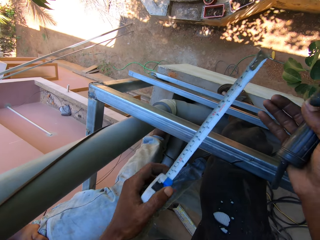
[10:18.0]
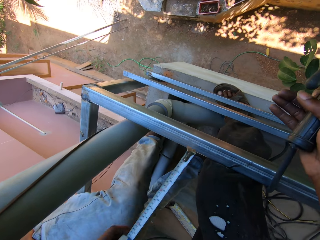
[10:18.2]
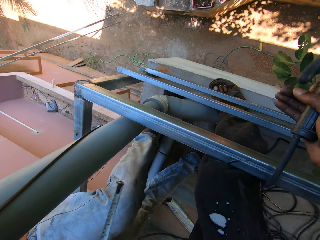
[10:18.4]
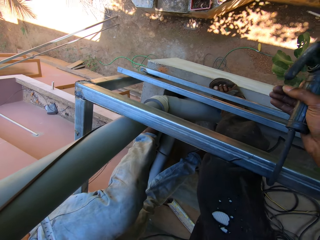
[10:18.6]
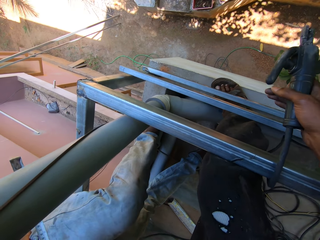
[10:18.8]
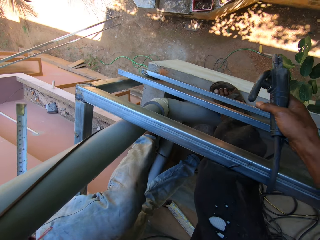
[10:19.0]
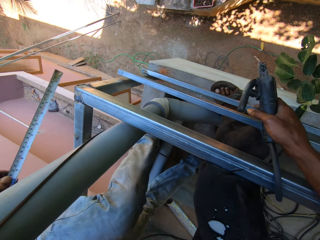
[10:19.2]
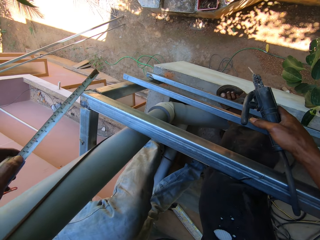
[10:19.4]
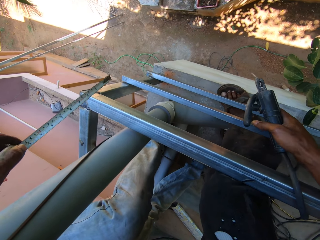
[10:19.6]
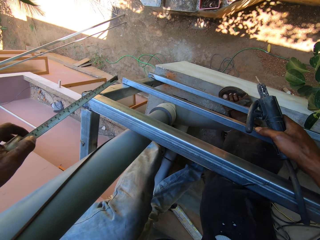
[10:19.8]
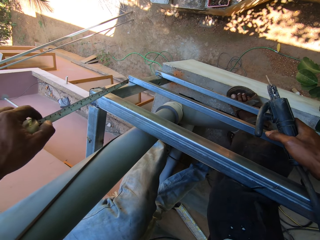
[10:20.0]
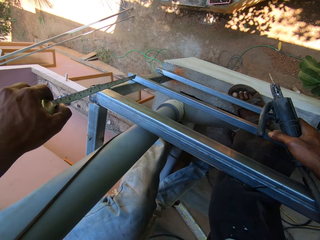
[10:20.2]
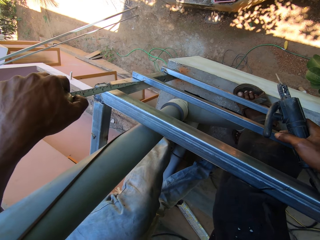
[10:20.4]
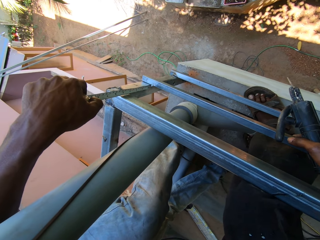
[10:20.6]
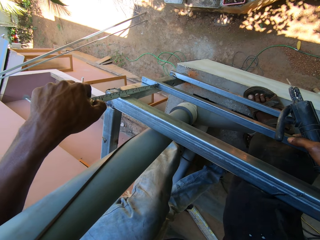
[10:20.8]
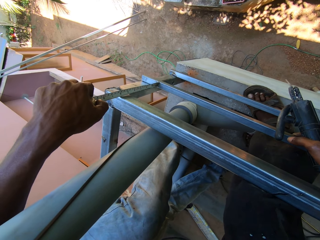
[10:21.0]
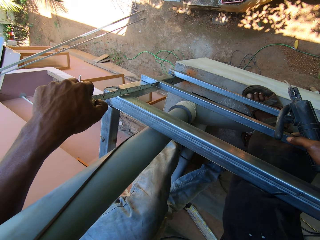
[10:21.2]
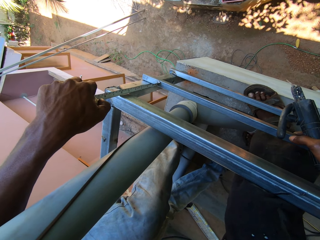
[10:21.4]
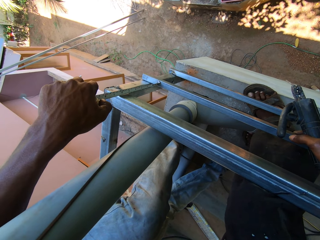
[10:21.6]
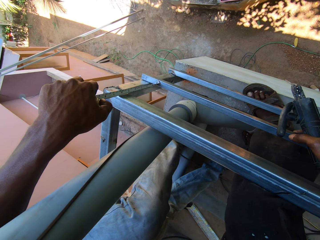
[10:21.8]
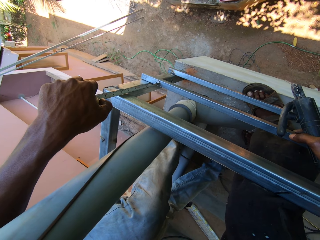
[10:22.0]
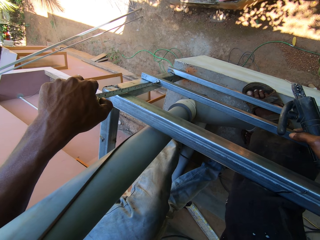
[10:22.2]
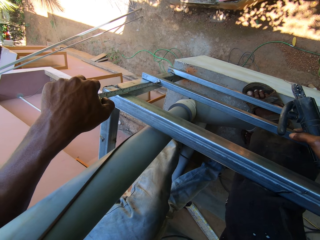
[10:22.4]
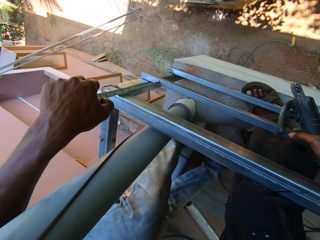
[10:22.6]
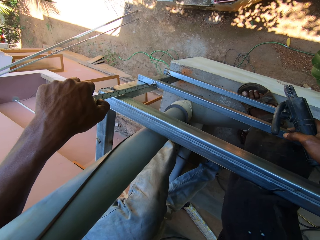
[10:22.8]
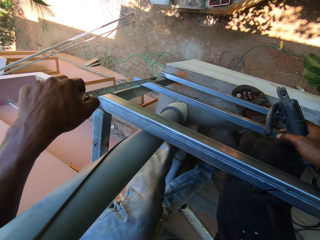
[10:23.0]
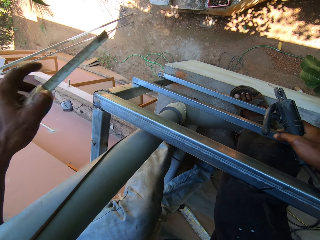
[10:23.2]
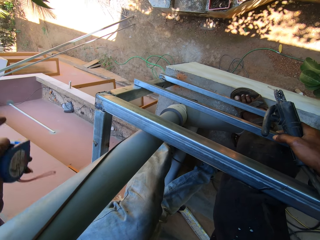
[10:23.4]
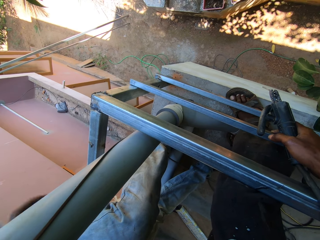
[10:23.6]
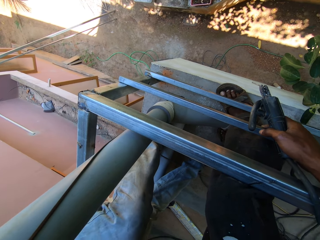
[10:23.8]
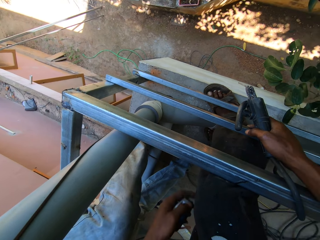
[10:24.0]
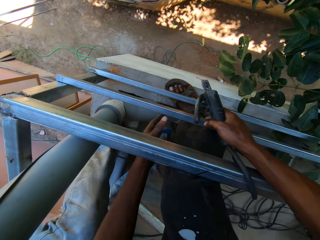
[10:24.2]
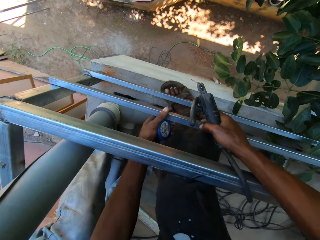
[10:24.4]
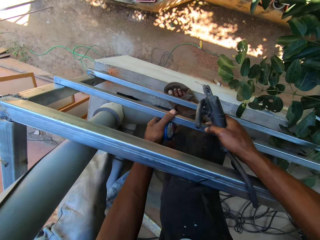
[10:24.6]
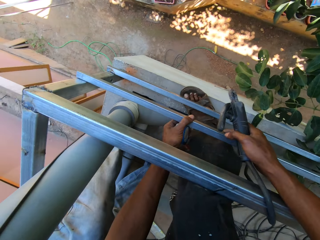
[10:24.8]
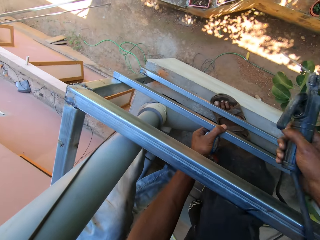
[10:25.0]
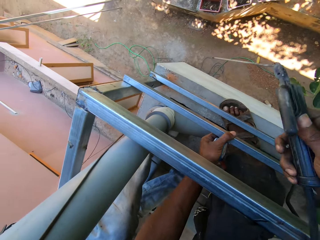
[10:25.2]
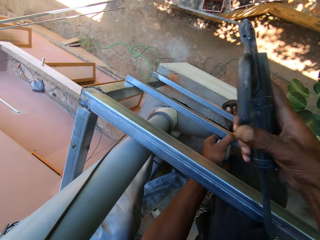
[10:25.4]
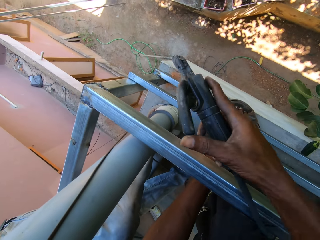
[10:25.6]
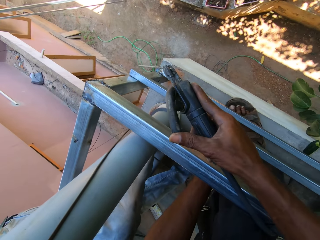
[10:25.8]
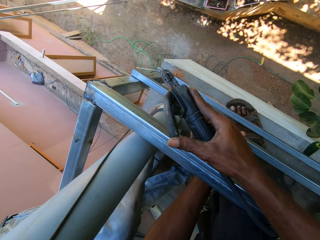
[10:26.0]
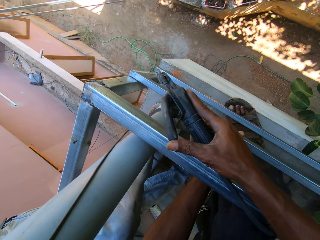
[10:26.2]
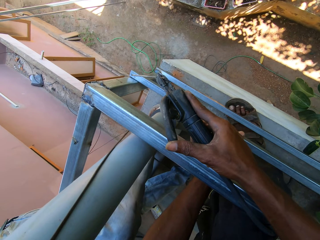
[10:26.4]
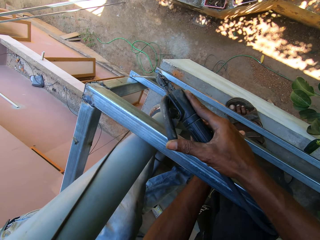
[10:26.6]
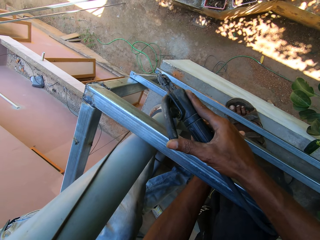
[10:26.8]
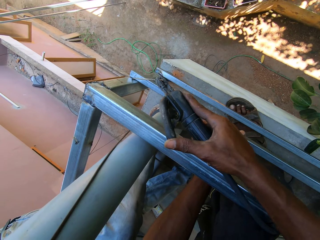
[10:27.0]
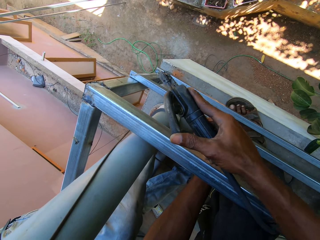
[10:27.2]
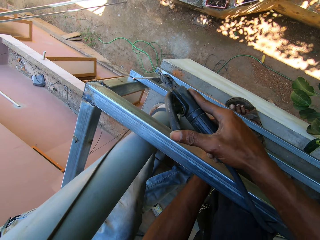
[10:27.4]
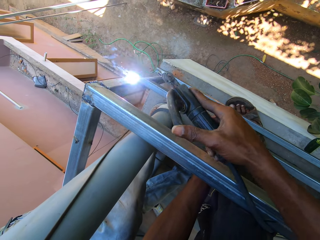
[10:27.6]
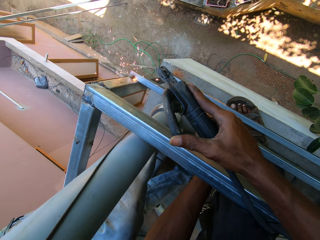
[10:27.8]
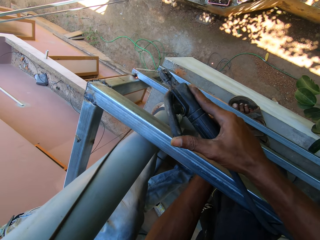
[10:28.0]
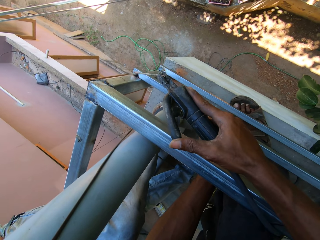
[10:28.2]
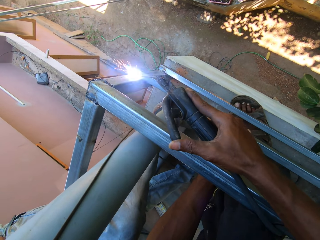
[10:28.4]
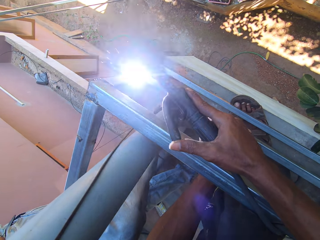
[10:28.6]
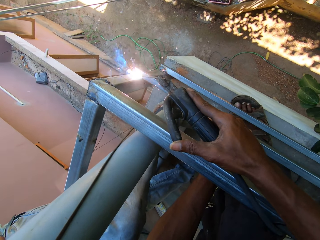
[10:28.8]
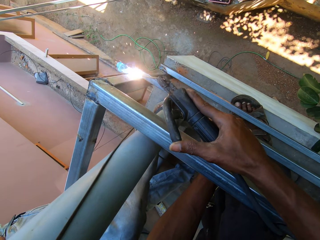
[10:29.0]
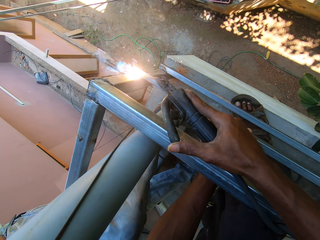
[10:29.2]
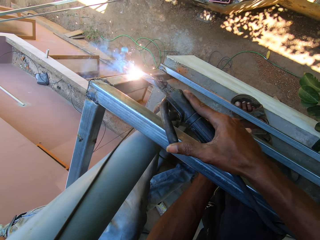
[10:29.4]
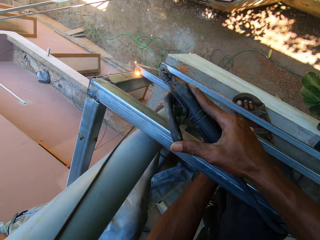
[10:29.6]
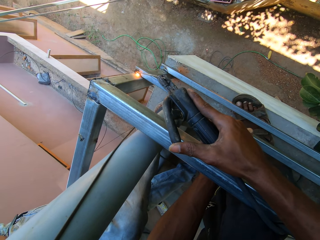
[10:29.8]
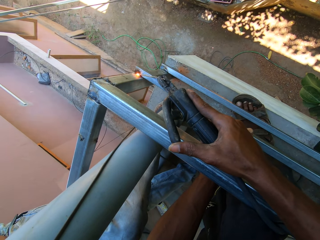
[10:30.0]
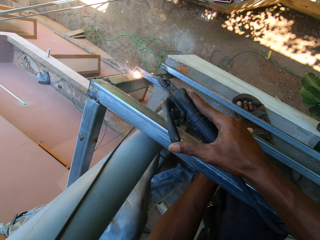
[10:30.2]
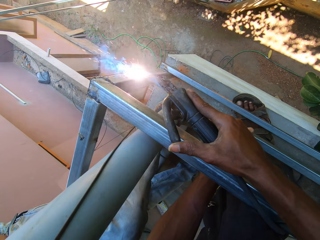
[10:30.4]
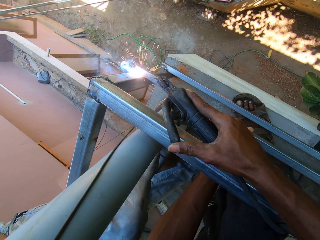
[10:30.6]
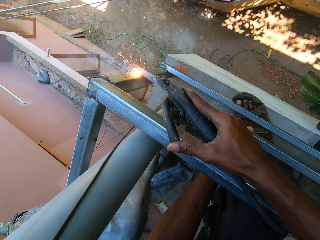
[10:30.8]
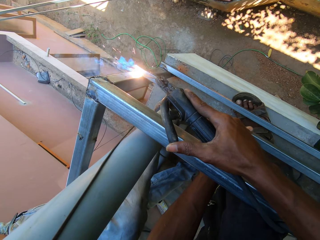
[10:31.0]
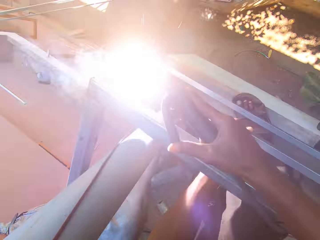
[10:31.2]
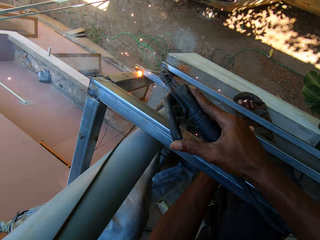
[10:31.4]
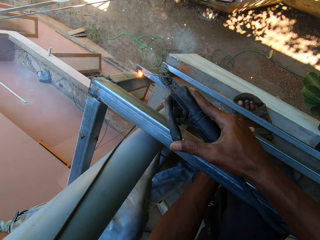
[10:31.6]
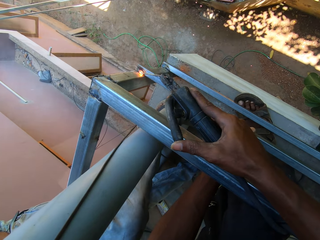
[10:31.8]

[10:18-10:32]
The camera wearer holds the metal frame with his right hand. He measures the metal frame with a tape rule in his left hand. He holds the metal frame with his left hand. He removes his right hand from the metal frame. He welds the metal frame with the welding torch in his right hand.

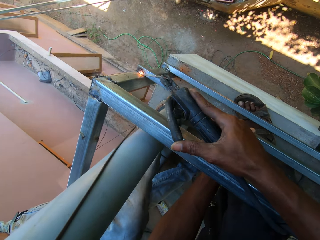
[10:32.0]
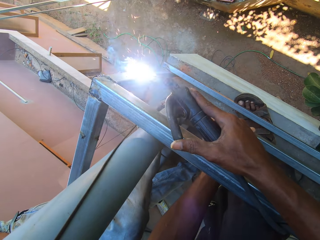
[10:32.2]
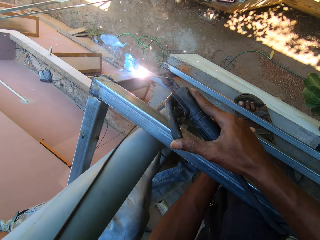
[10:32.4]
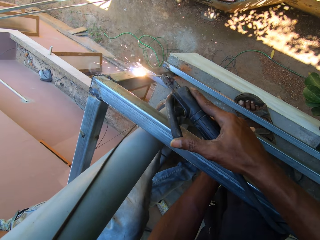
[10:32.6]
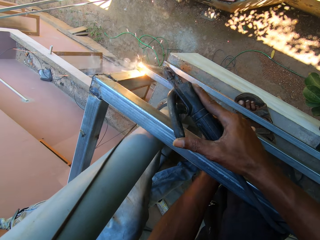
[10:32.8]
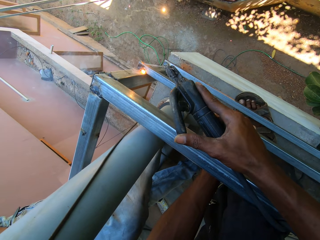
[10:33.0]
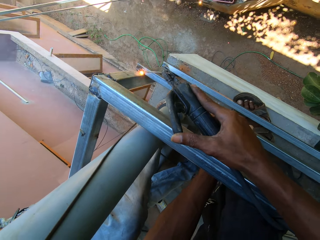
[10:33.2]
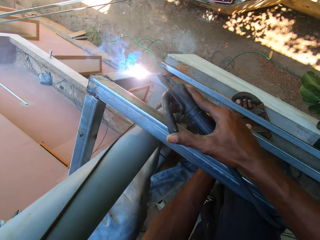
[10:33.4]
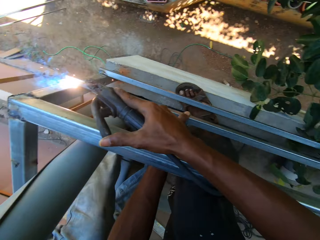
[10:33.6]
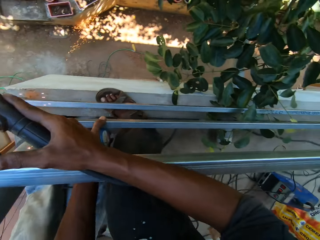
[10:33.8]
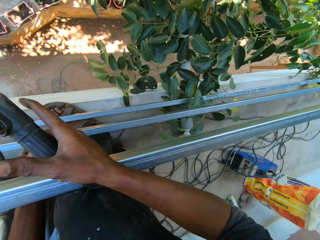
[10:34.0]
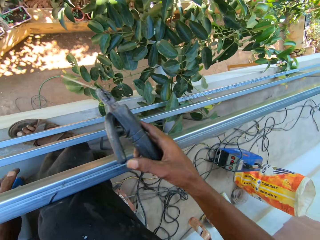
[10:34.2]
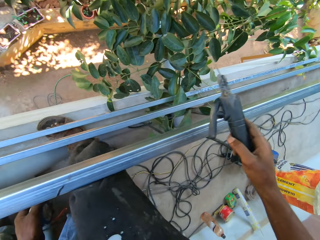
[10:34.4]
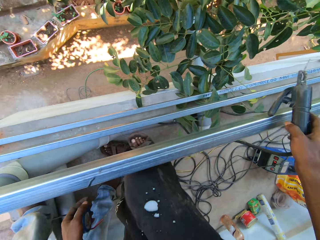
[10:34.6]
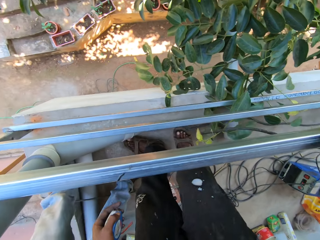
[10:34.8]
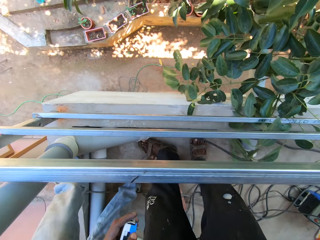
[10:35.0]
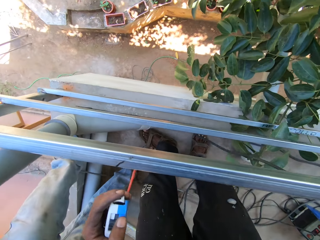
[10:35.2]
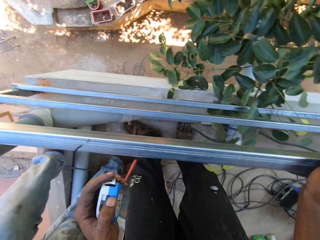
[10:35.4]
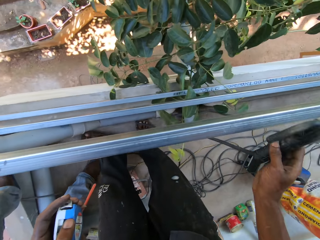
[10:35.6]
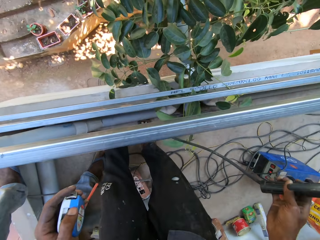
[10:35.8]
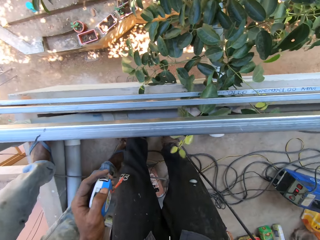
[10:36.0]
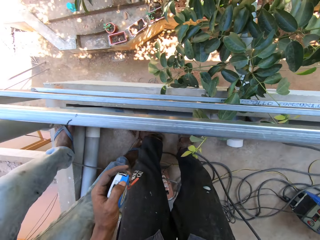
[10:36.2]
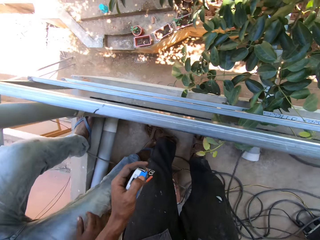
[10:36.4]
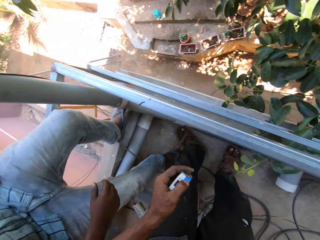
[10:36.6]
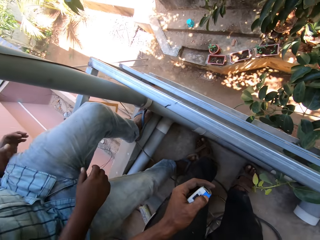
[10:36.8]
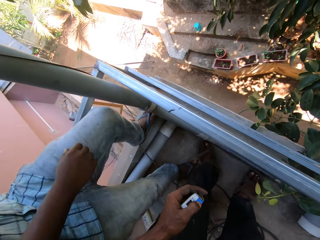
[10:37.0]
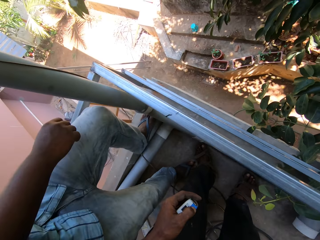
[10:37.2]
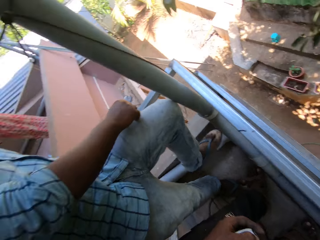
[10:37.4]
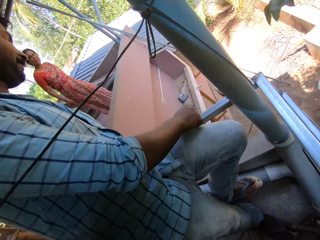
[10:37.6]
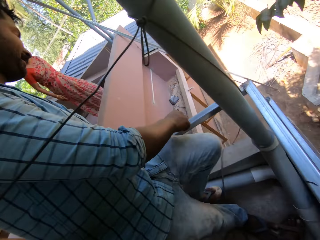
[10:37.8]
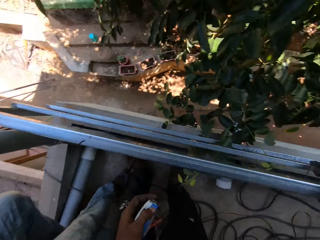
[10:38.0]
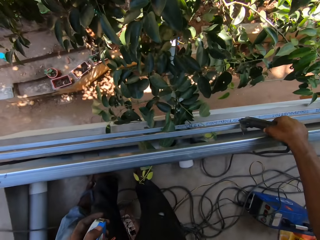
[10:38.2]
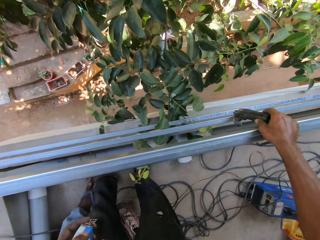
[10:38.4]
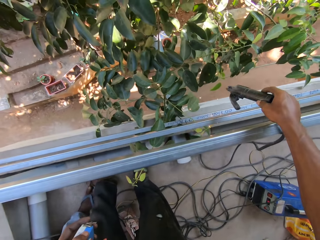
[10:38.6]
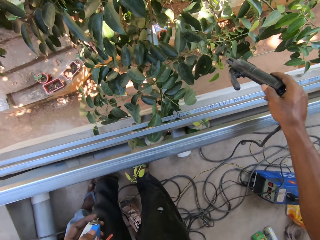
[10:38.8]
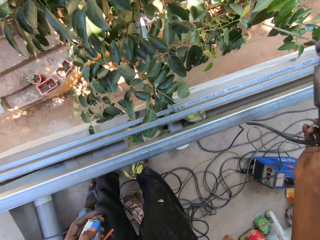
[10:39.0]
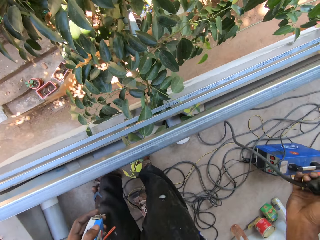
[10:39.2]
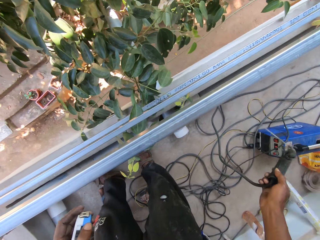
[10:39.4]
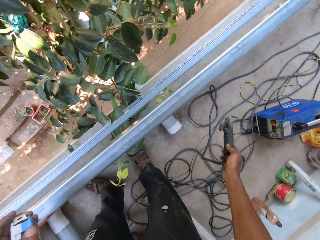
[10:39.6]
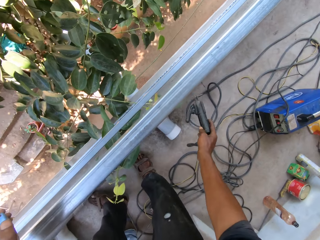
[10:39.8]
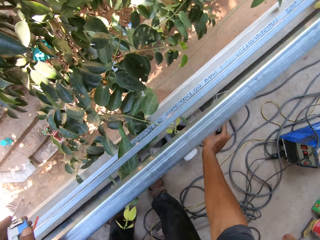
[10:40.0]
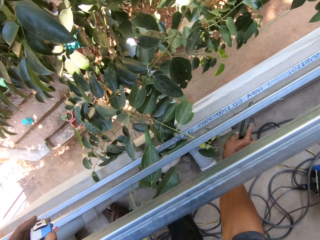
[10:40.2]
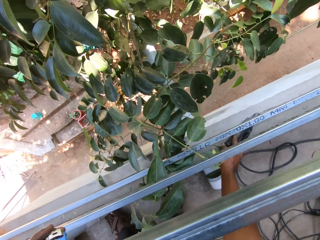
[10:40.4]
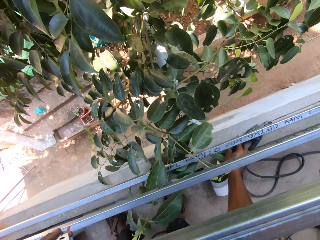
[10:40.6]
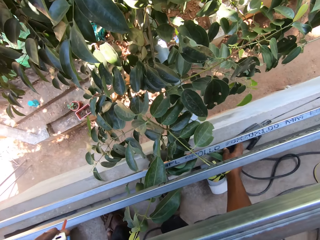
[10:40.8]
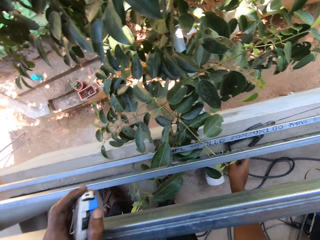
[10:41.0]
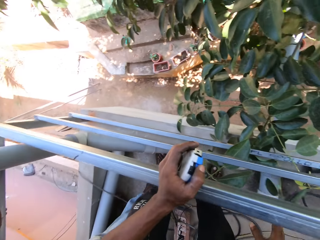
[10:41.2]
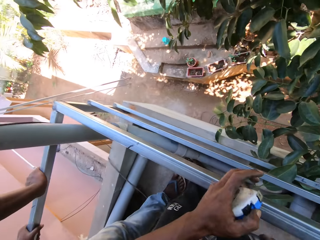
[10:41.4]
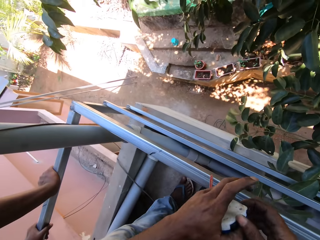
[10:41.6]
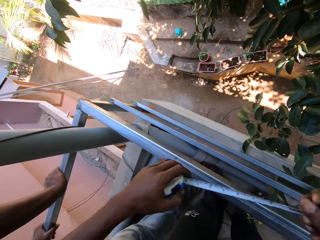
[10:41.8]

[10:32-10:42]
The camera wearer looks around. A woman converses with the camera wearer. The camera wearer welds the balcony grill. He drops the welding torch in his right hand on the pavement.
